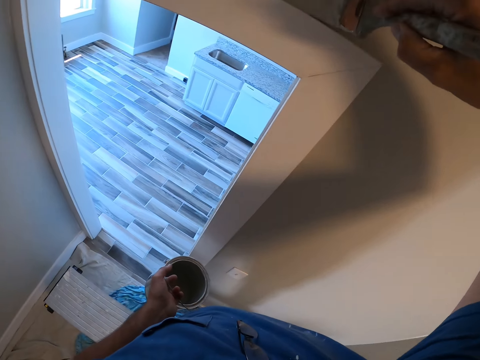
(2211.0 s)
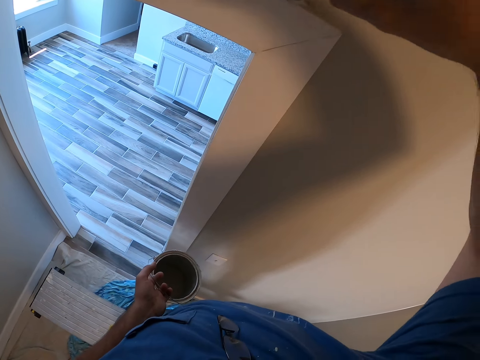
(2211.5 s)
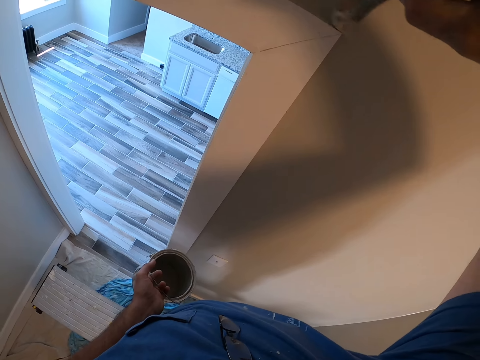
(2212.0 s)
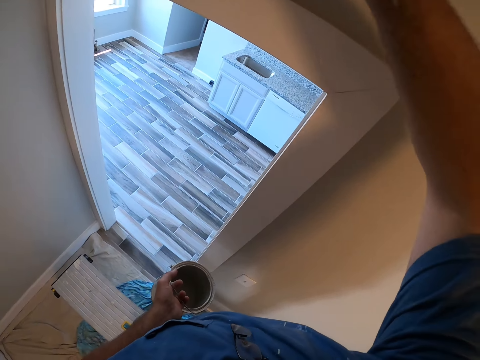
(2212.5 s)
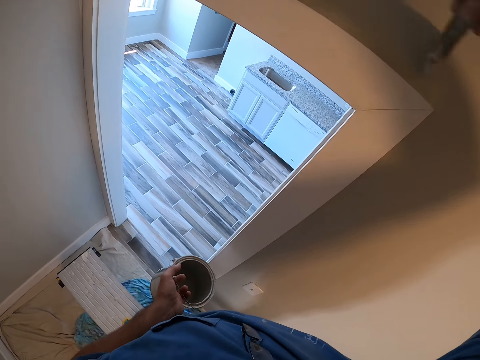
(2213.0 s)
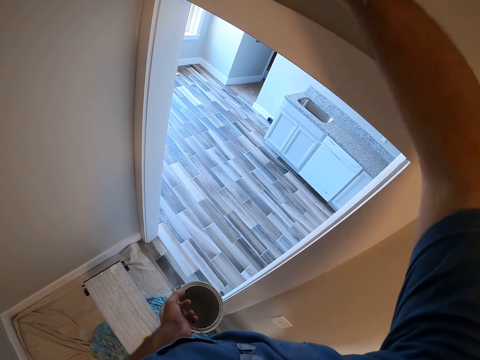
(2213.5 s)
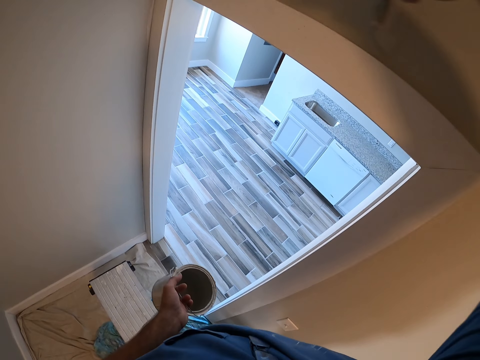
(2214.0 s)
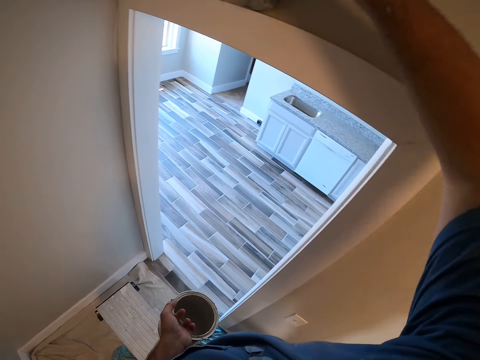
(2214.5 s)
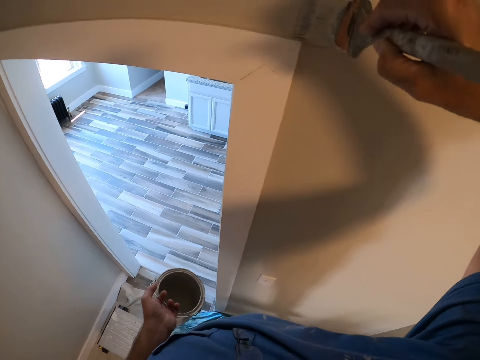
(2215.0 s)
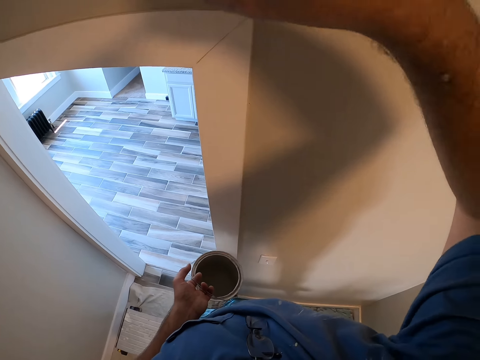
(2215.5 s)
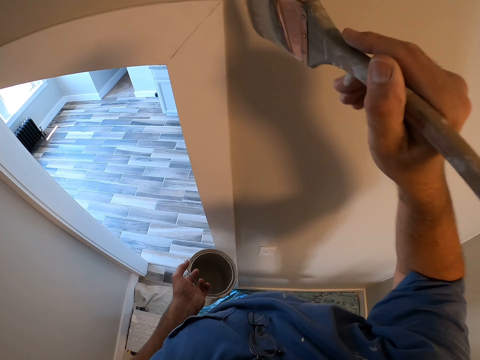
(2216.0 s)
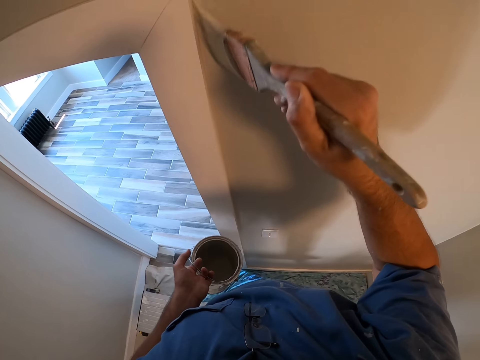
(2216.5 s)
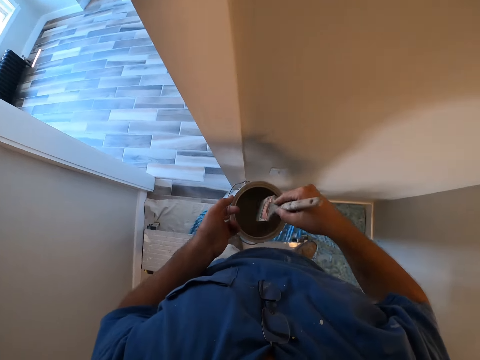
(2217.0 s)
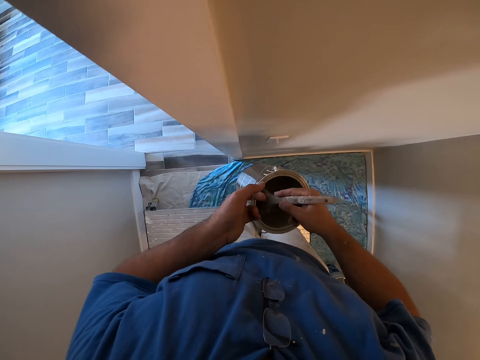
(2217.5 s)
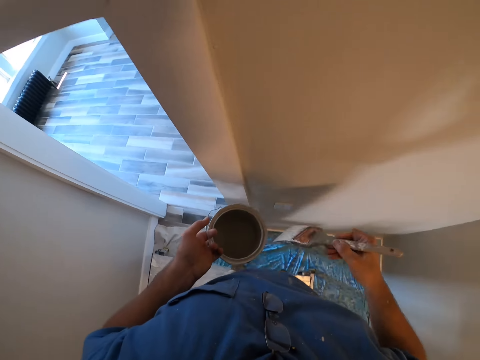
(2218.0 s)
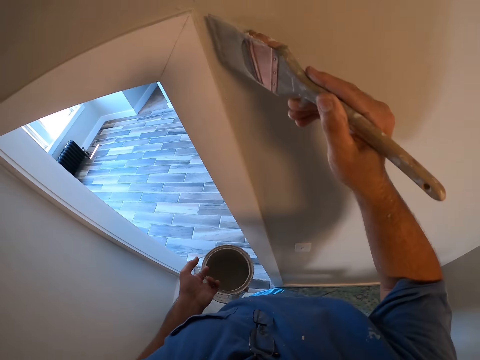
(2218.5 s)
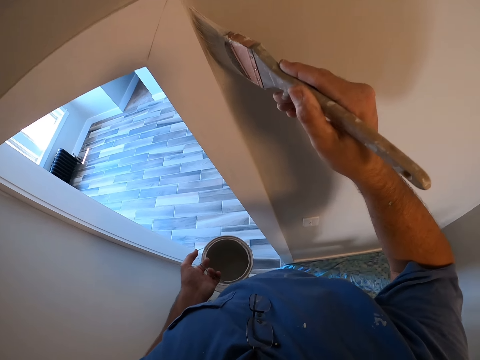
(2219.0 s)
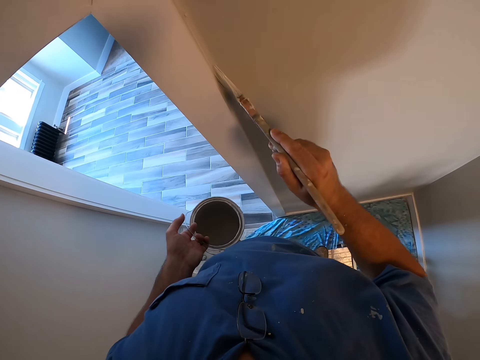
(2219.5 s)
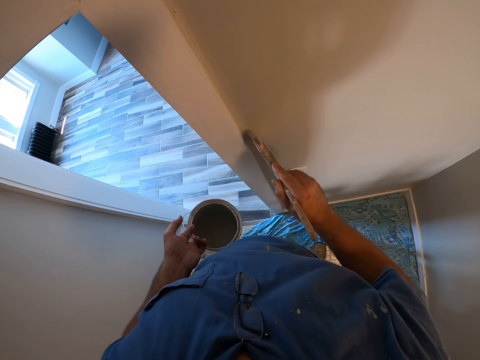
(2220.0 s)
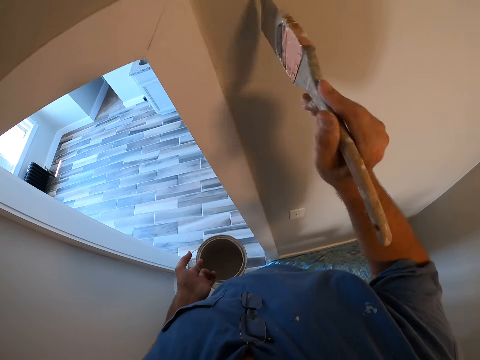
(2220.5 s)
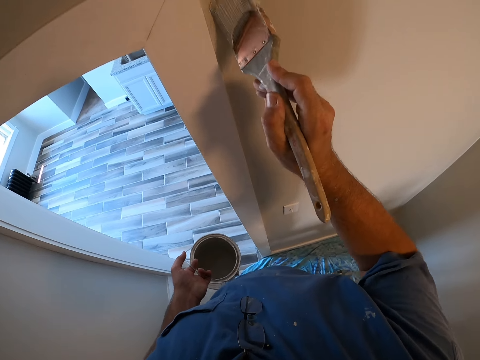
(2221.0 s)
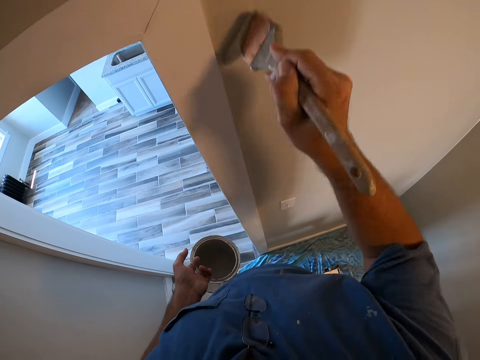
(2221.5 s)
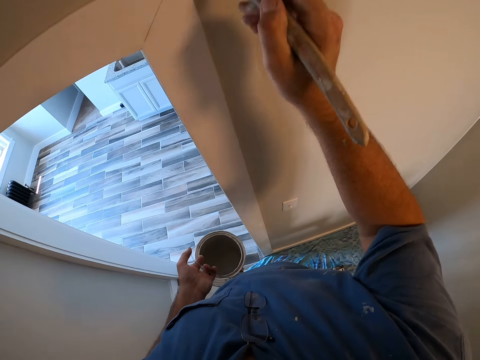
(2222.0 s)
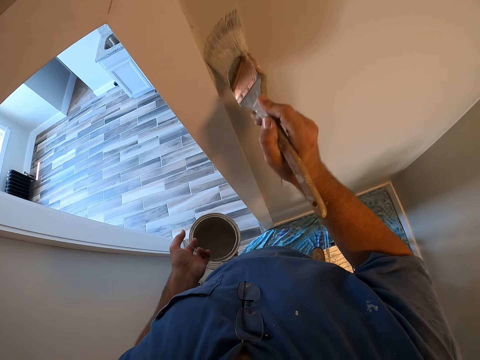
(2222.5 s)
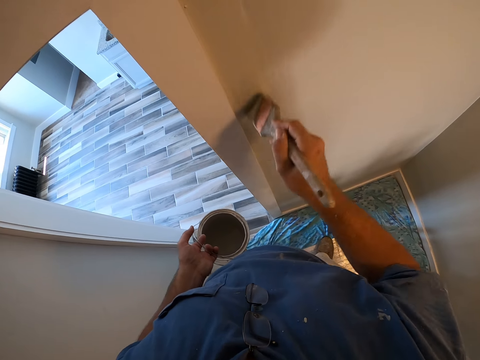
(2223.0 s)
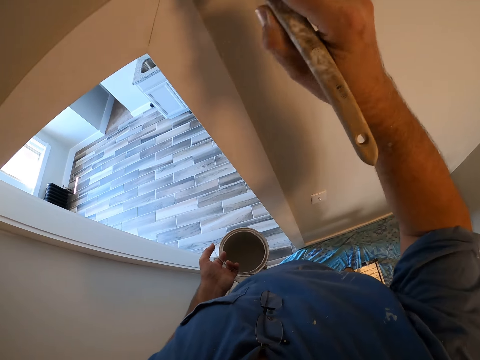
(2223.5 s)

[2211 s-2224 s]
The camera wearer paints the wall with the paint brush. They get more paint from the paint container. They paint the wall with the paint brush.

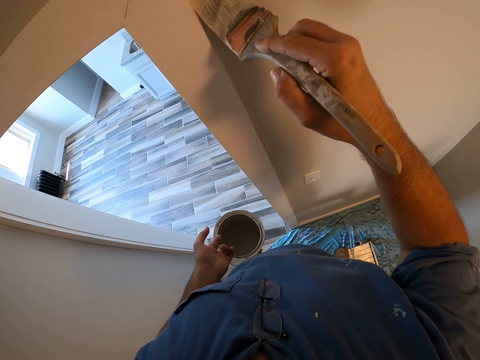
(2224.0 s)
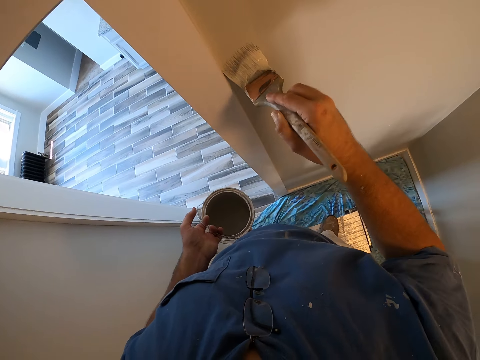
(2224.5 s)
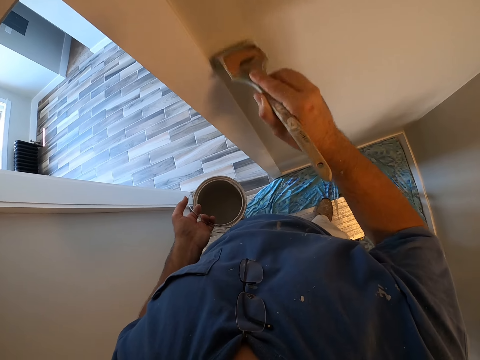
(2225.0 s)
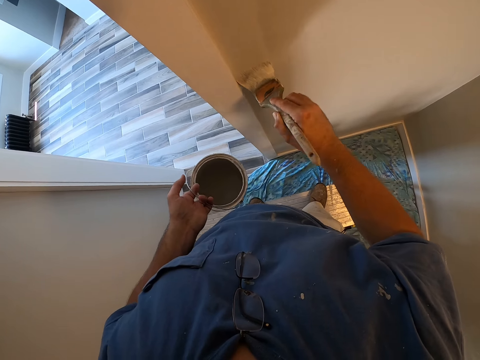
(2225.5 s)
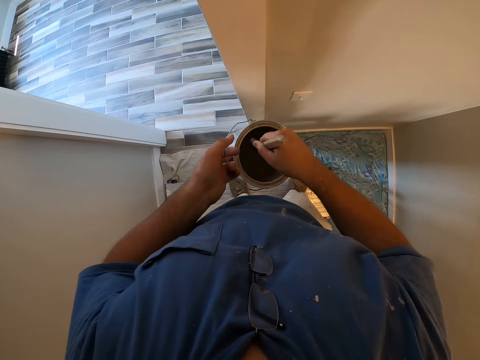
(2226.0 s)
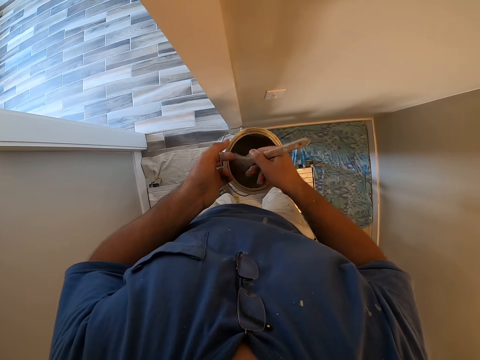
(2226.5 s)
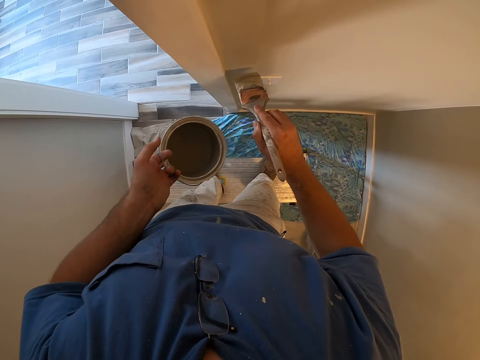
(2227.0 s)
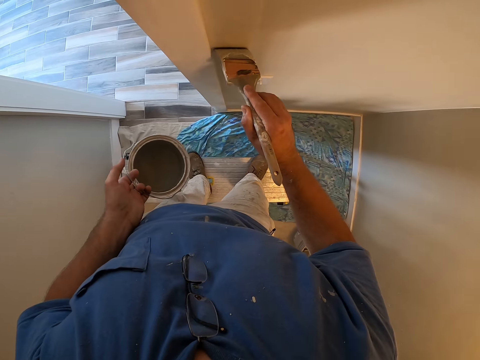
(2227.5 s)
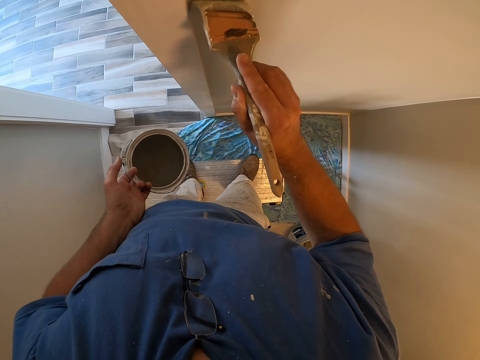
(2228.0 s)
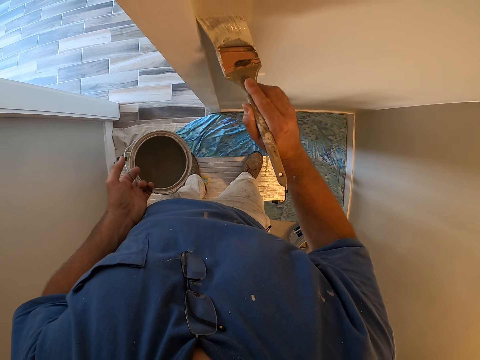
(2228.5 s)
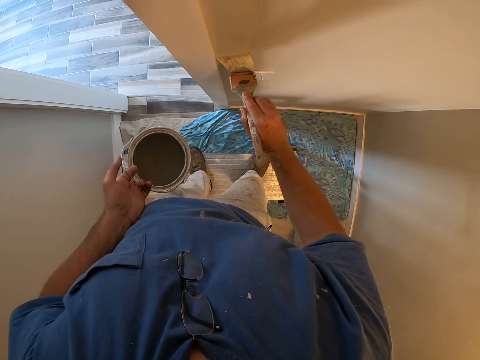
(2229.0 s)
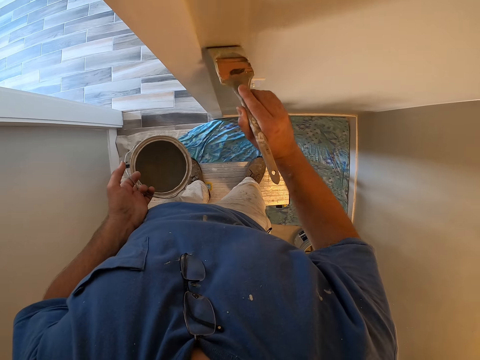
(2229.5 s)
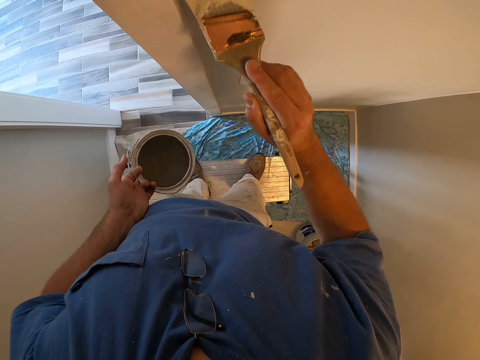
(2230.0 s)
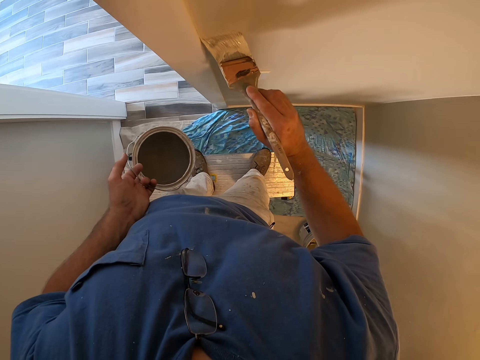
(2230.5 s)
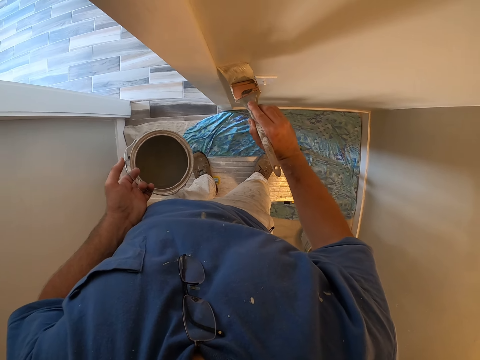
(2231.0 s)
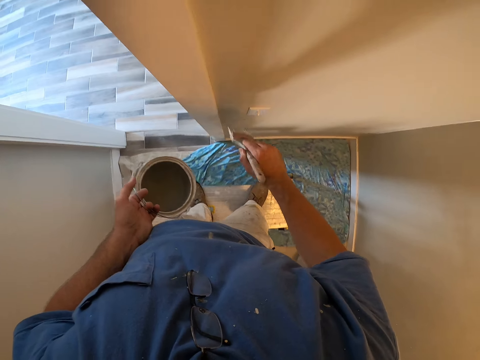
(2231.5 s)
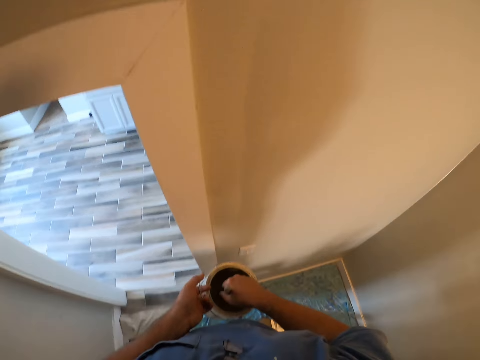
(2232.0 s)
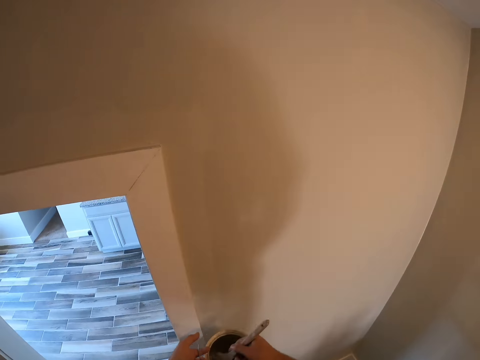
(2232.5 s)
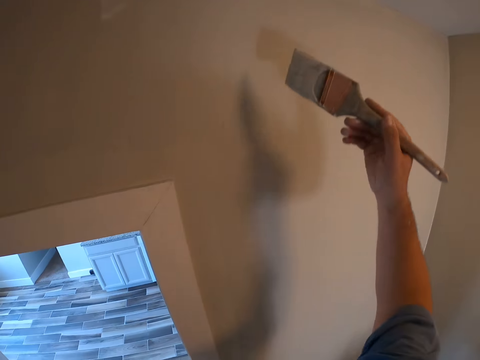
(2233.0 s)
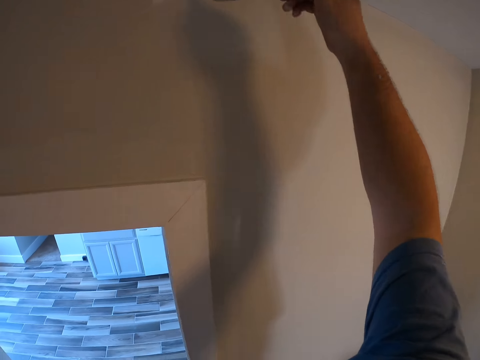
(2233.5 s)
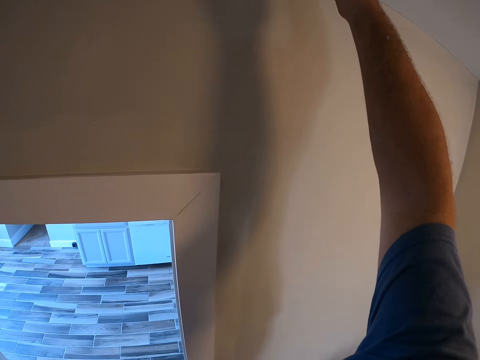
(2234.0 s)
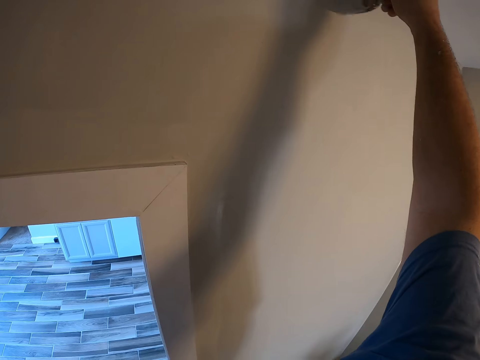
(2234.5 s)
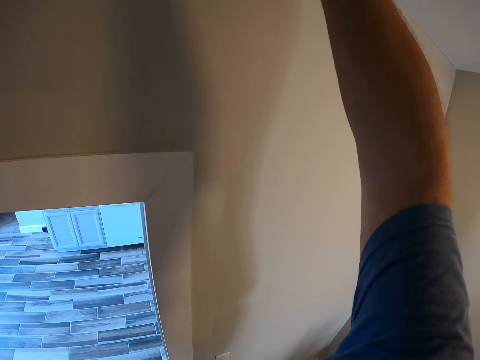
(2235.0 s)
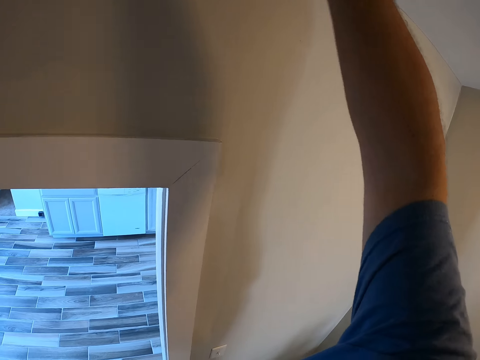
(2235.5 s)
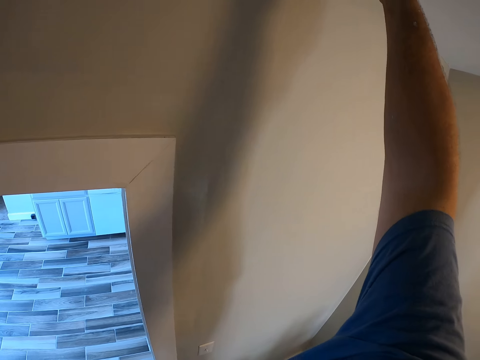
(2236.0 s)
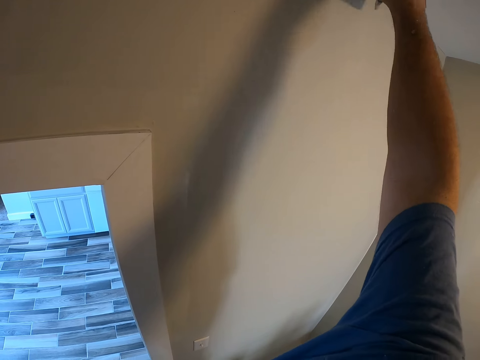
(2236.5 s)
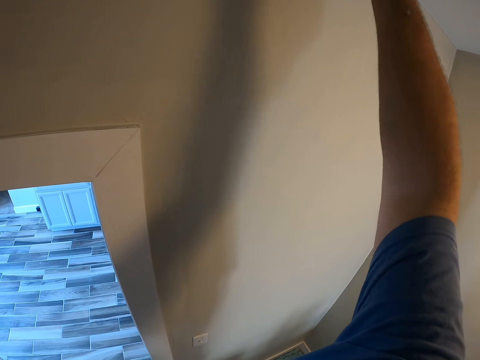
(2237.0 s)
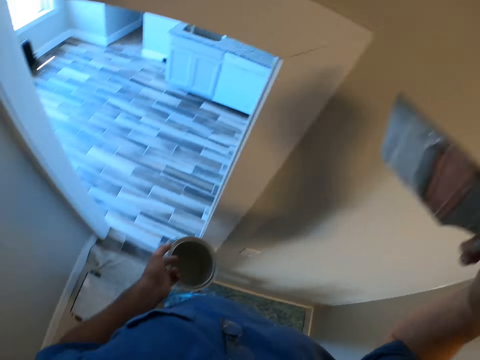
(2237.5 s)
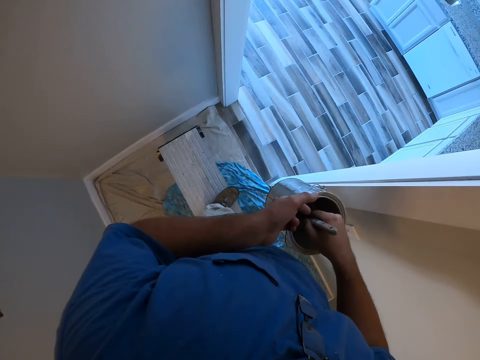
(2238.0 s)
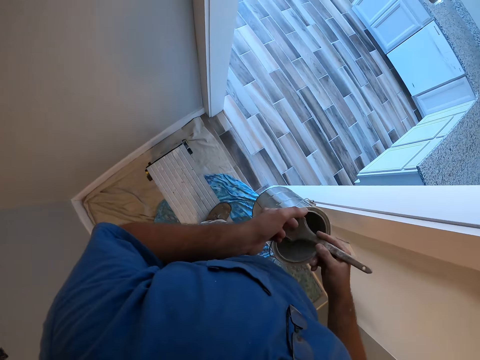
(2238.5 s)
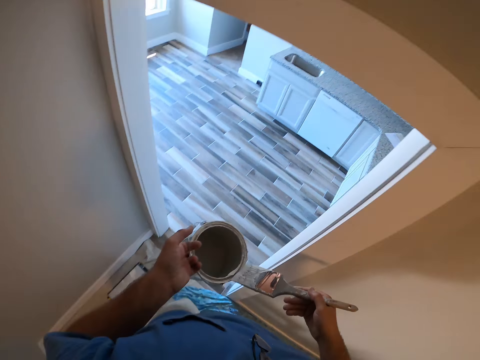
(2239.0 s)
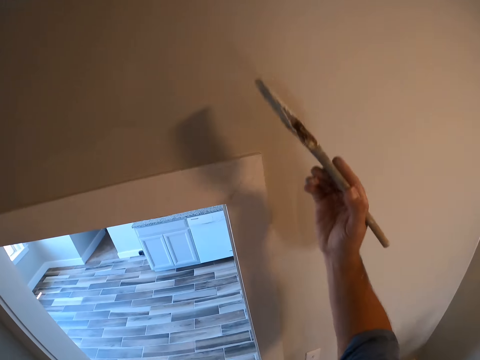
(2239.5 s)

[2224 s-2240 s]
The camera wearer gets more paint from the paint container. They paint the wall with the paint brush. They scoop paint. They paint the wall. They get more paint from the paint container.
